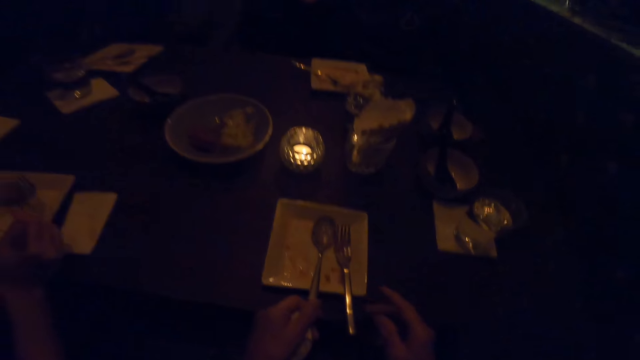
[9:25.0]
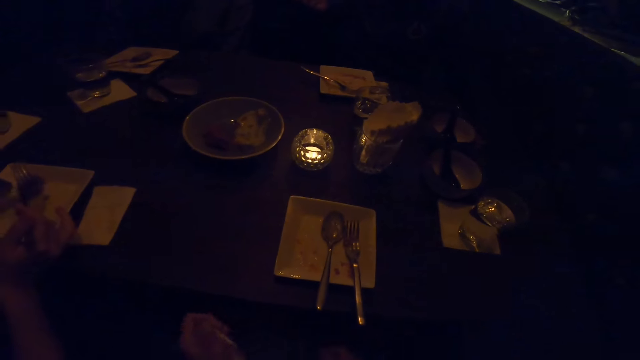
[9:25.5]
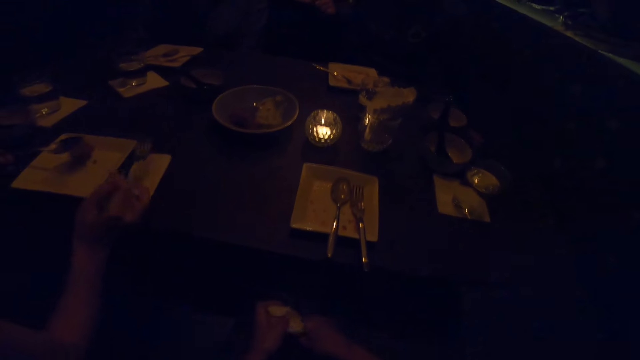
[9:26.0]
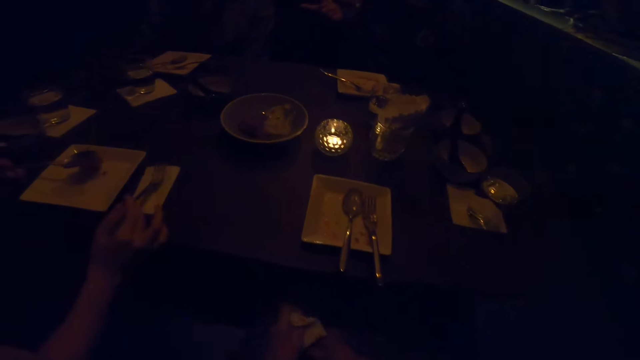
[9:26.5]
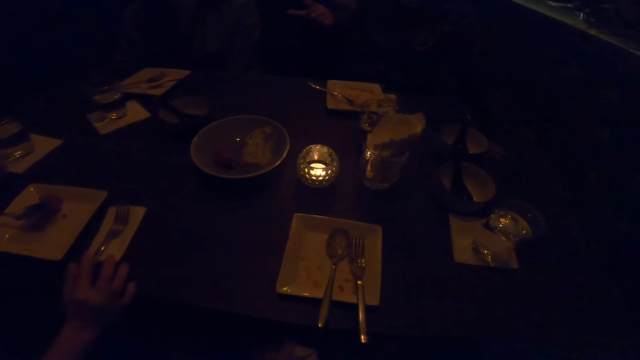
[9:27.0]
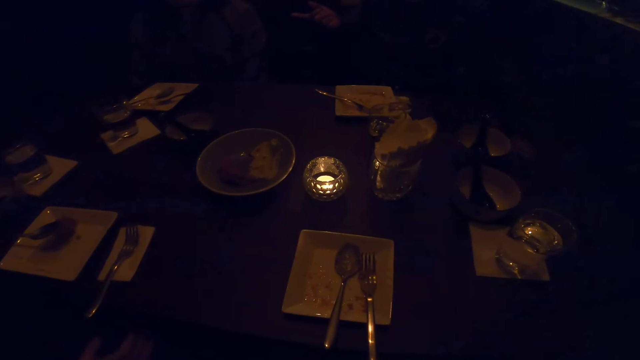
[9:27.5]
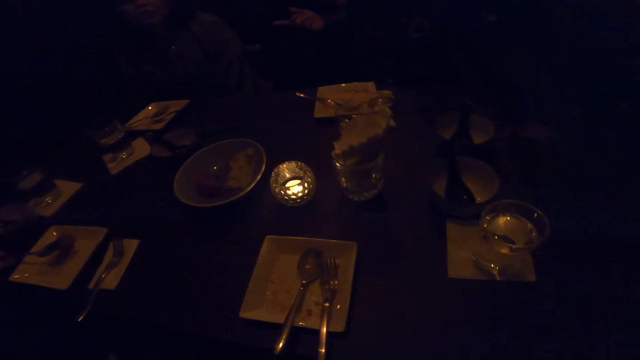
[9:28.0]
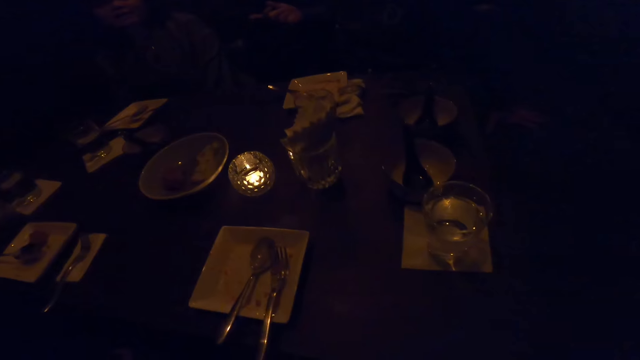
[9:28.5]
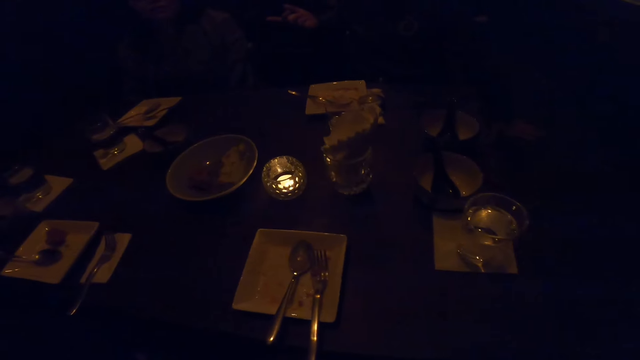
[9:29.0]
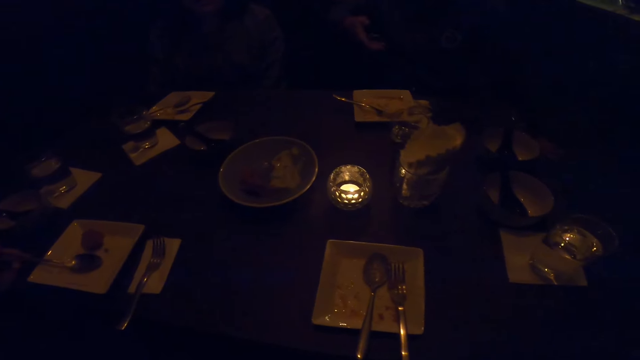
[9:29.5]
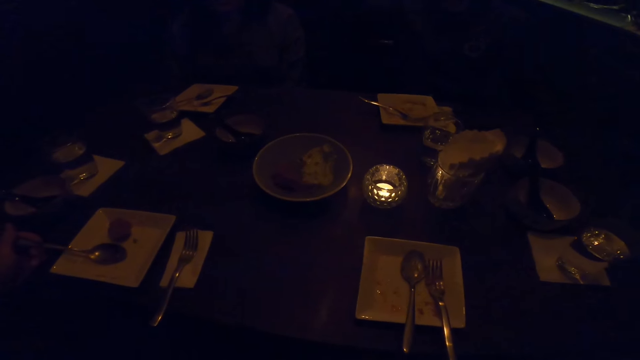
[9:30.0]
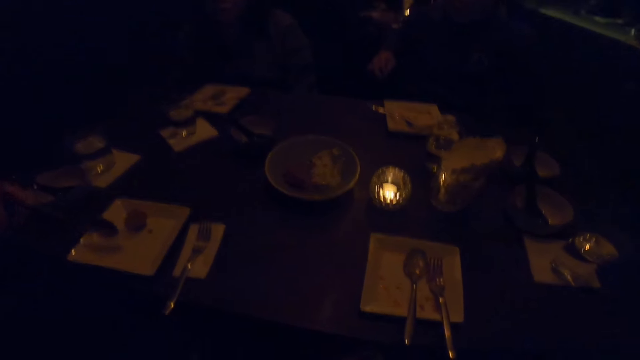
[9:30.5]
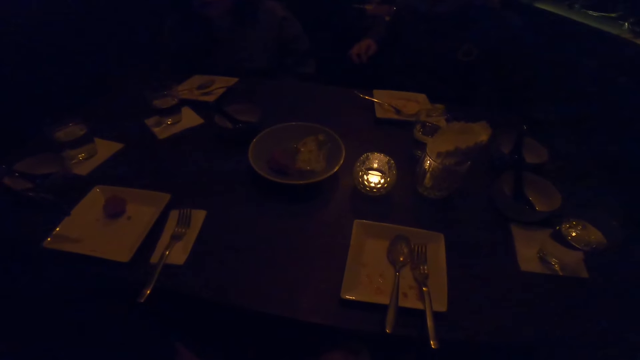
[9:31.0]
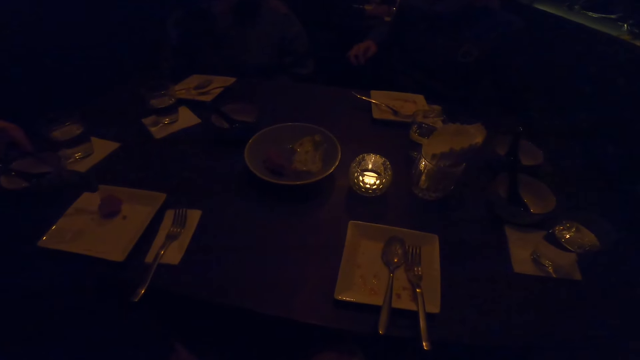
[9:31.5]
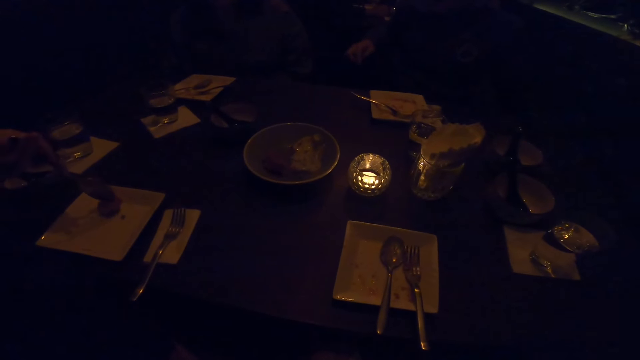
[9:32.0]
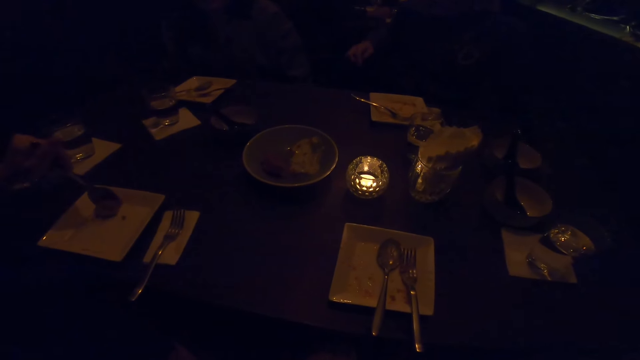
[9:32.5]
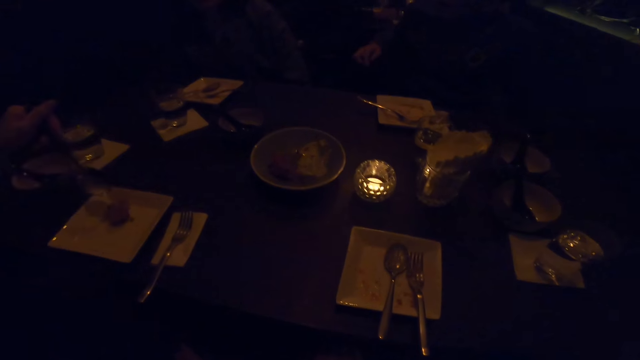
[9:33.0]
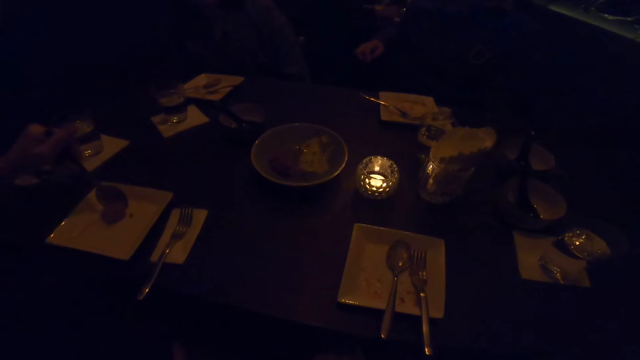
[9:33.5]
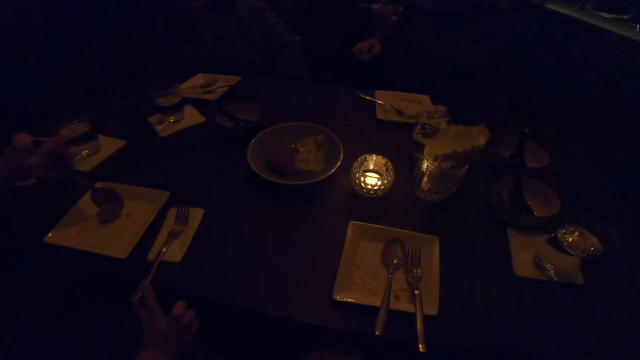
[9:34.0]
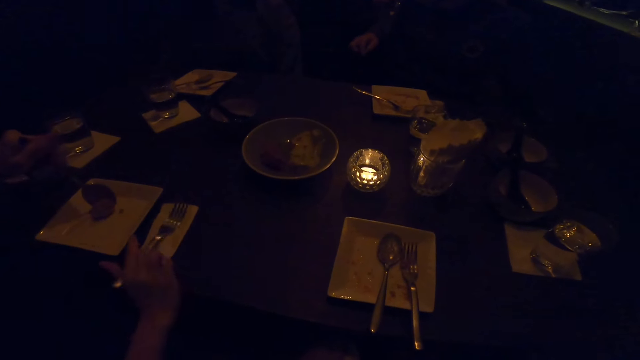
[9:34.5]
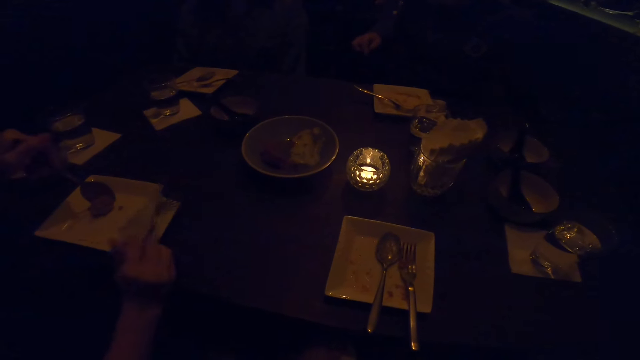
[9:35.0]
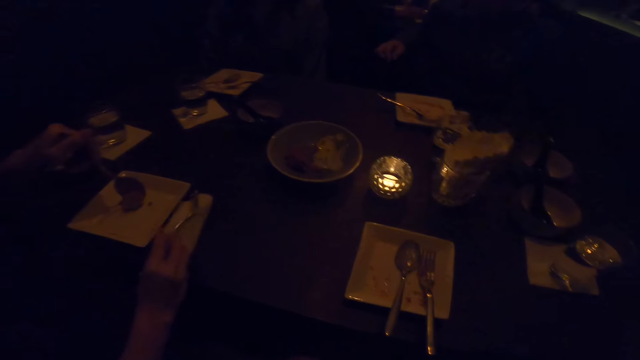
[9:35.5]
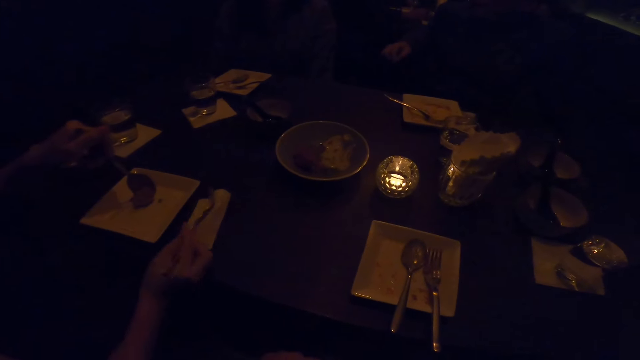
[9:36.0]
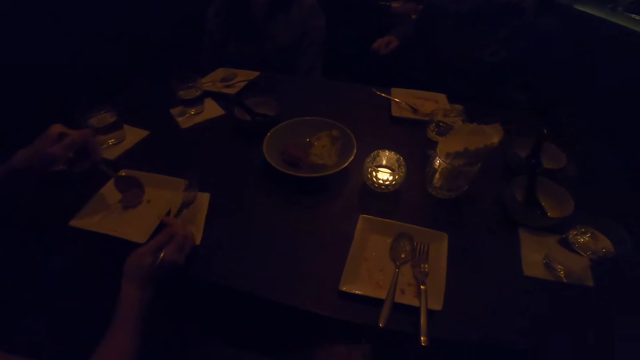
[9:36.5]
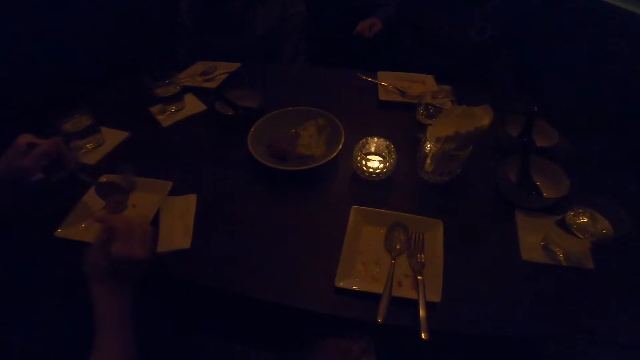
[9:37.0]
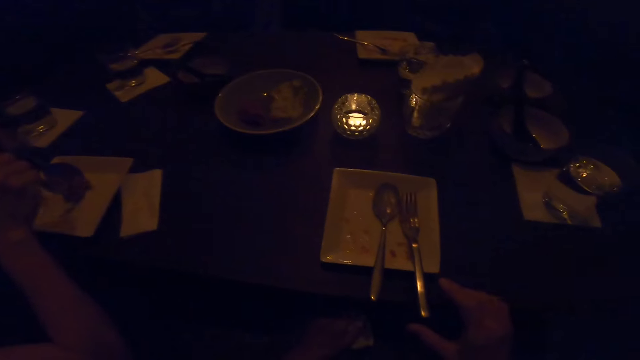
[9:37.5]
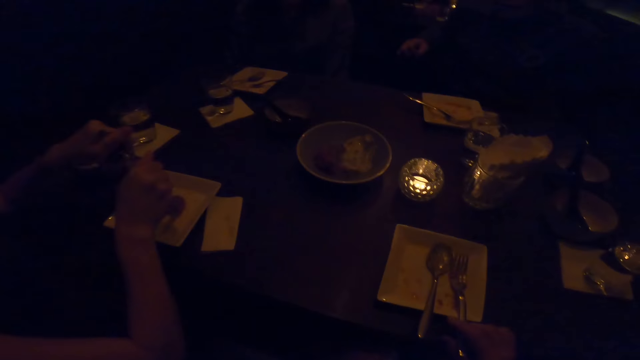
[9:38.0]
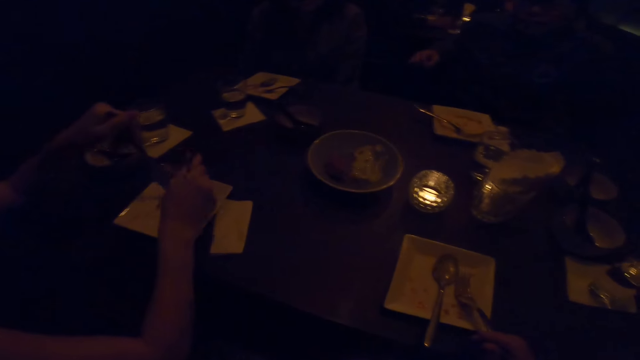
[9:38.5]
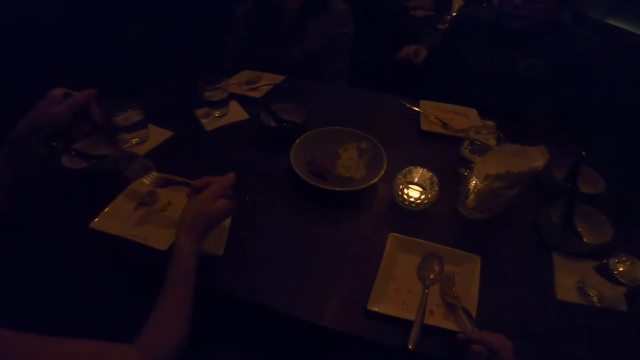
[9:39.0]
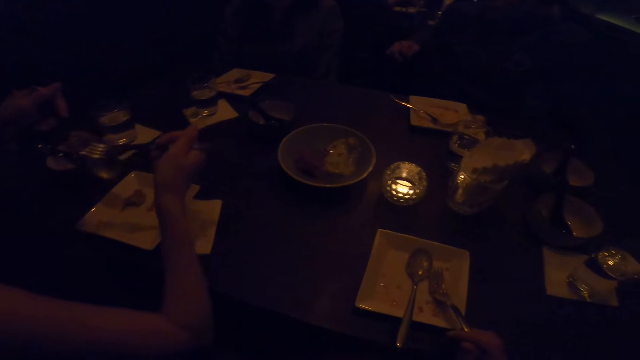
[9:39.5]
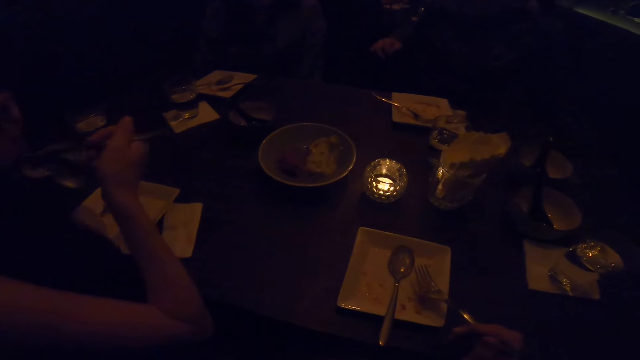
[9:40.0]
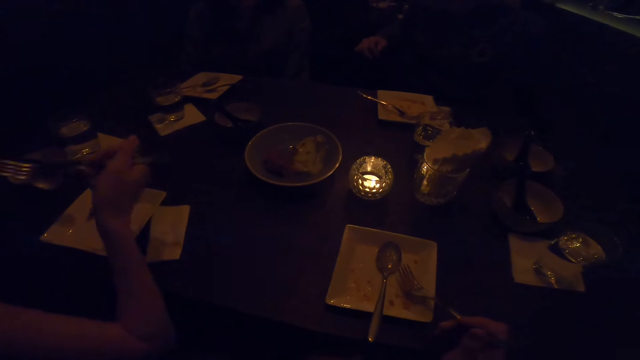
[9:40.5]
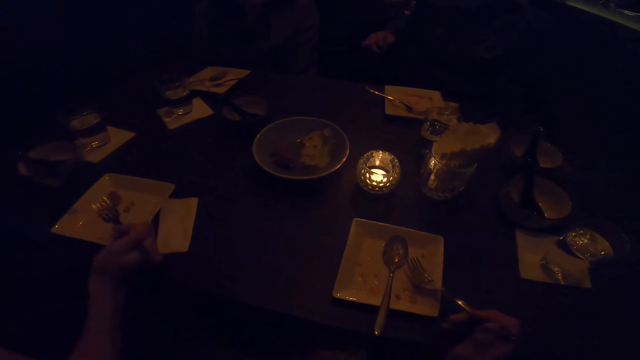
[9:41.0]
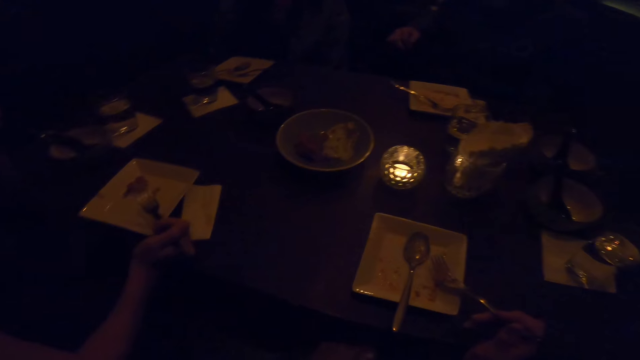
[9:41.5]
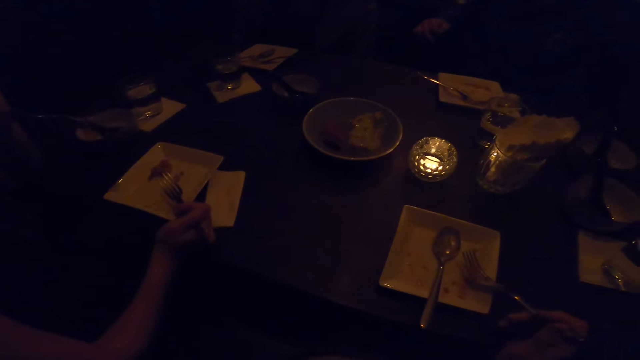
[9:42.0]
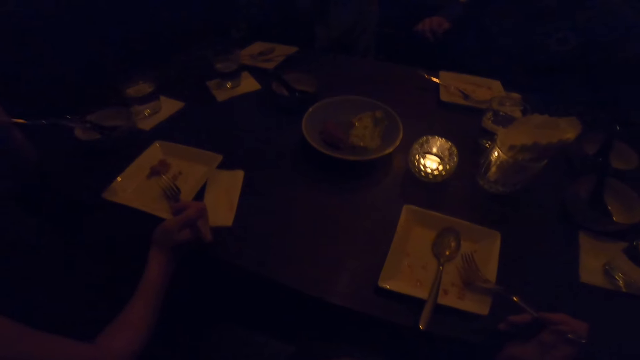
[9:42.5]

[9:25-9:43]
The camera wearer puts down the spoon. They stop eating from the plate on the table. They sigh. A man converses and stops eating from the plate on the table. The man takes the spoon, takes the meat, and takes the fork spoon. The camera wearer takes the spoon. The man eats from the plate with the spoon in his left hand.

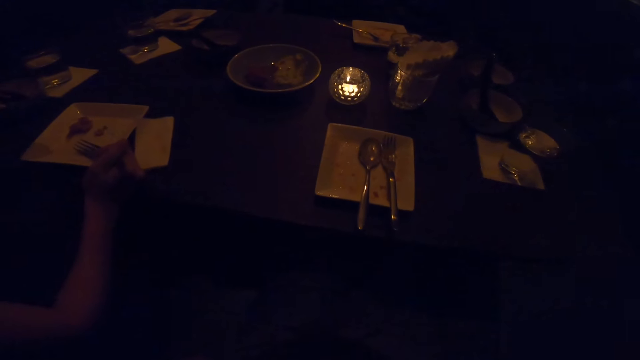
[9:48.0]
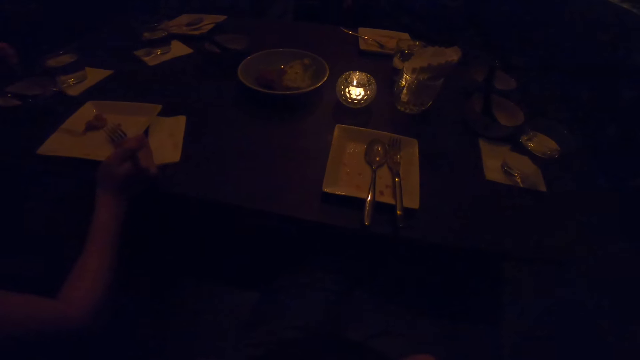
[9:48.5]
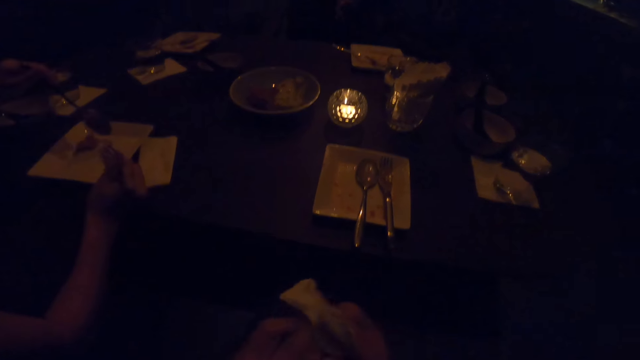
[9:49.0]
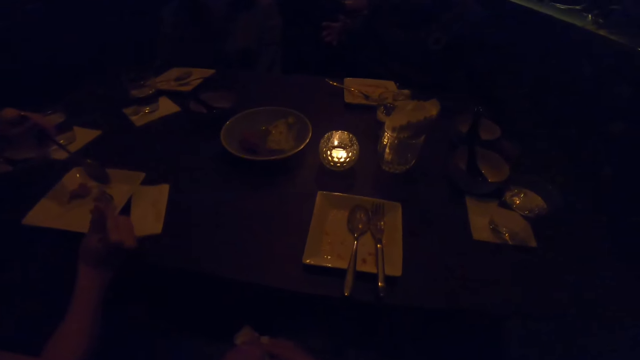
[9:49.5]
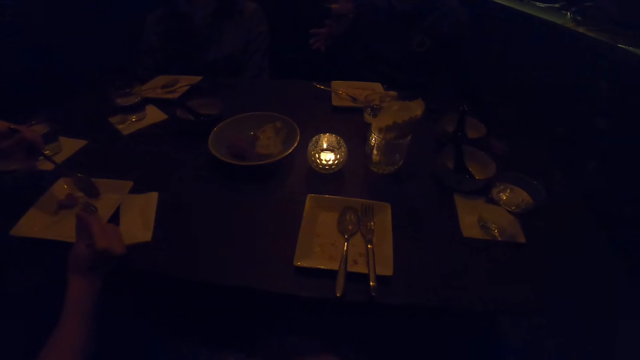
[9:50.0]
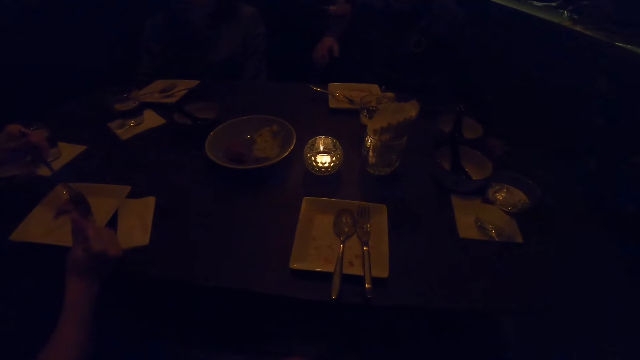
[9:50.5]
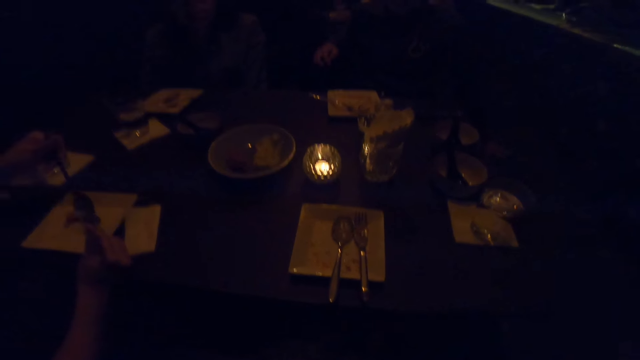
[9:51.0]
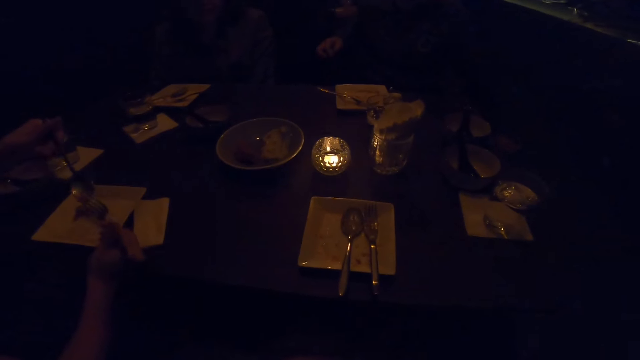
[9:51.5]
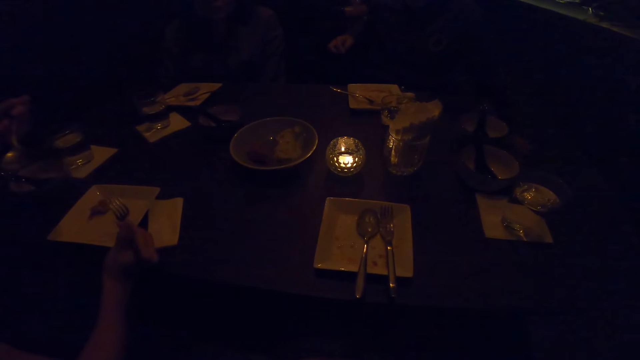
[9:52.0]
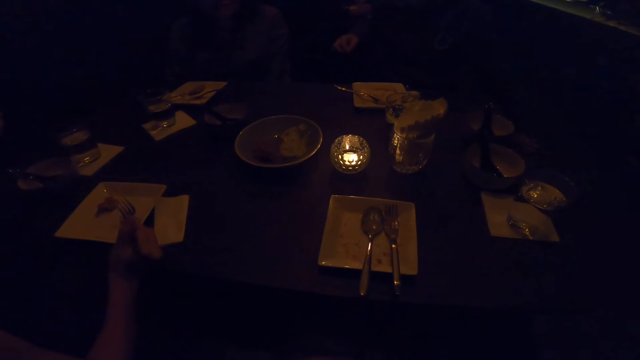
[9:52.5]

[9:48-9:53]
The camera wearer wipes her mouth.
